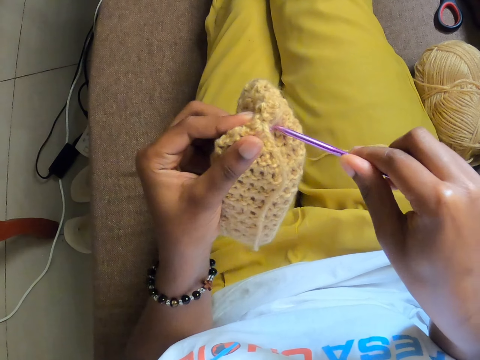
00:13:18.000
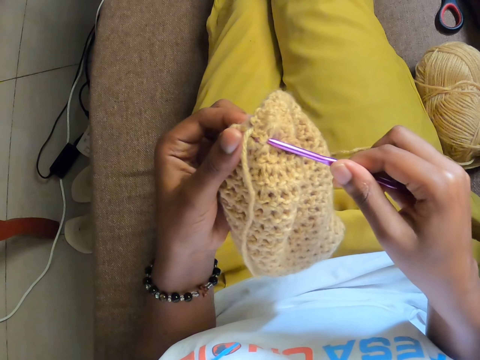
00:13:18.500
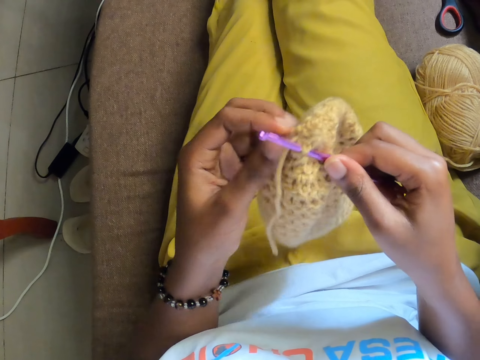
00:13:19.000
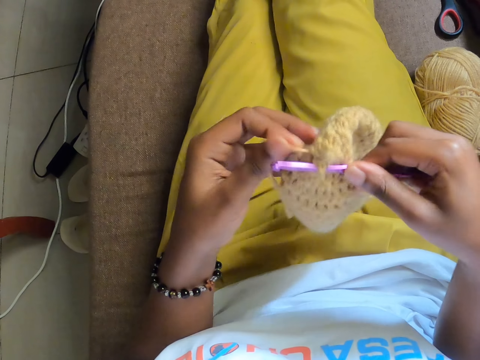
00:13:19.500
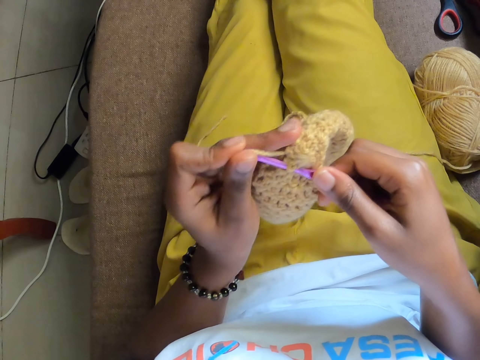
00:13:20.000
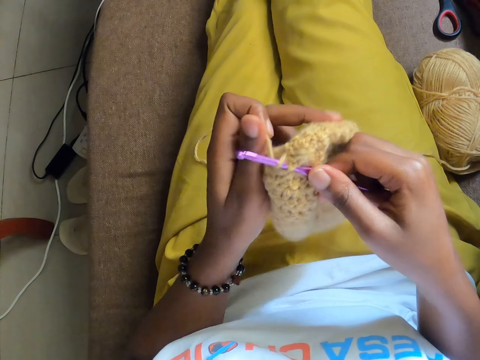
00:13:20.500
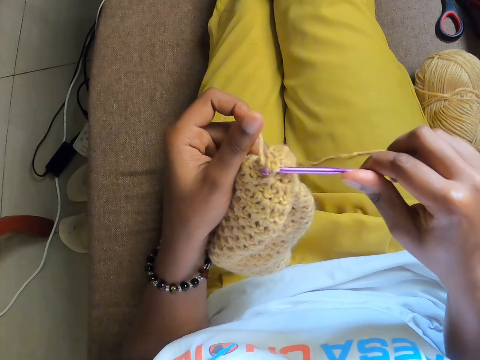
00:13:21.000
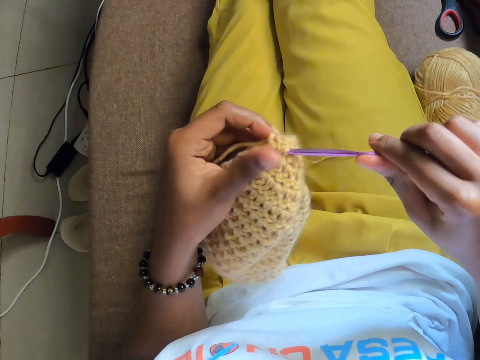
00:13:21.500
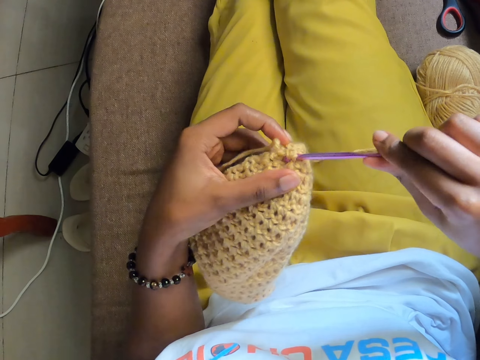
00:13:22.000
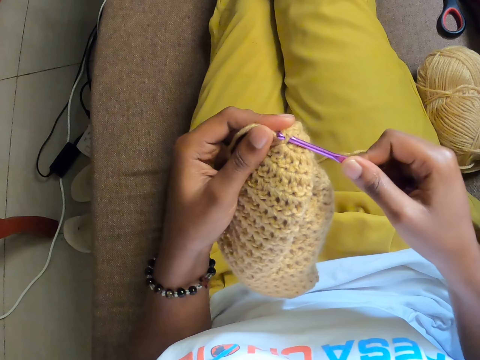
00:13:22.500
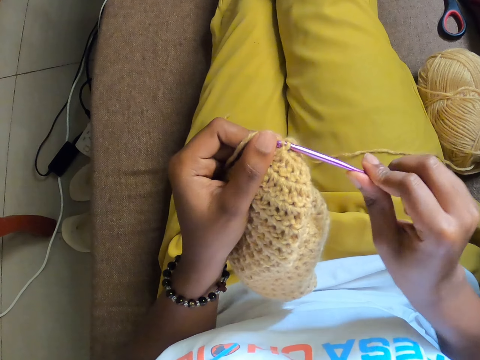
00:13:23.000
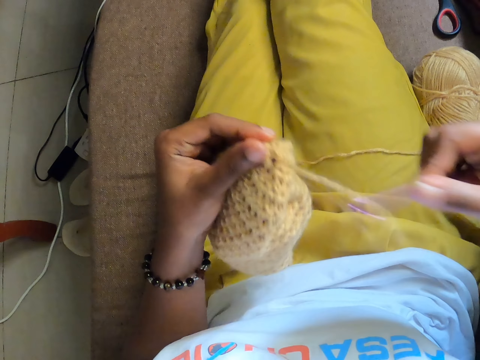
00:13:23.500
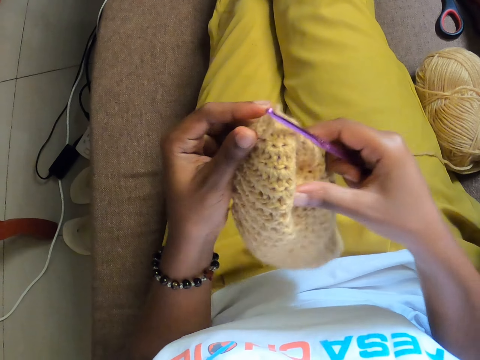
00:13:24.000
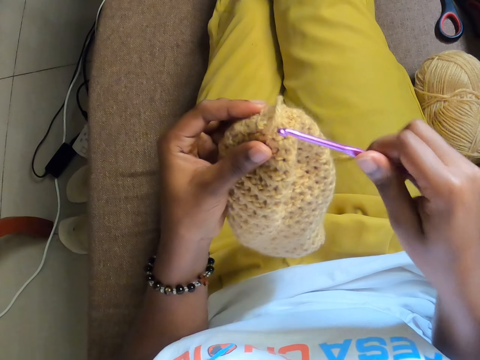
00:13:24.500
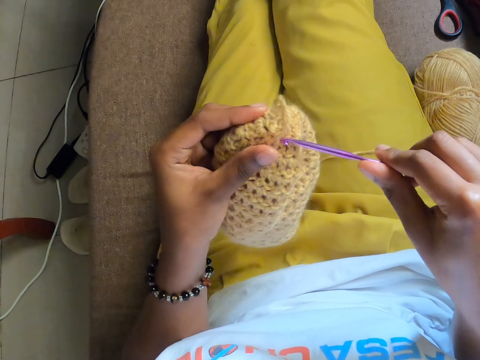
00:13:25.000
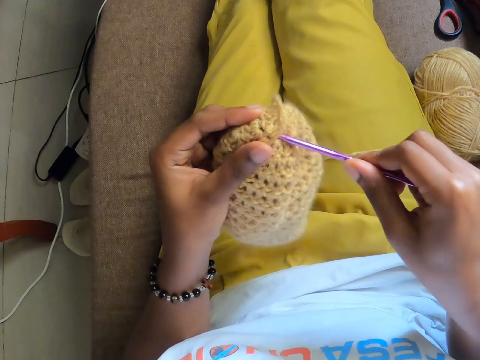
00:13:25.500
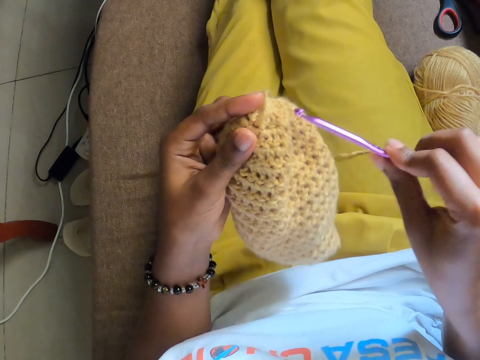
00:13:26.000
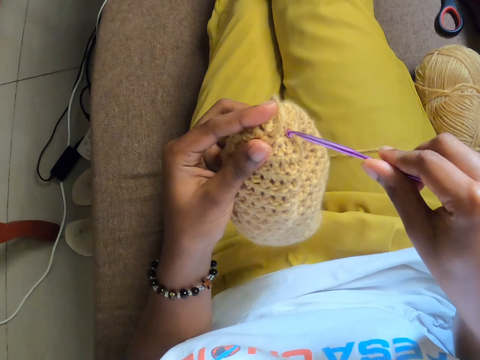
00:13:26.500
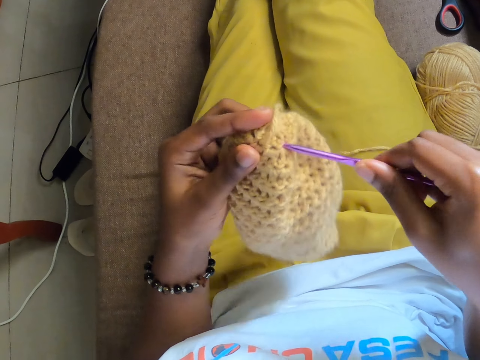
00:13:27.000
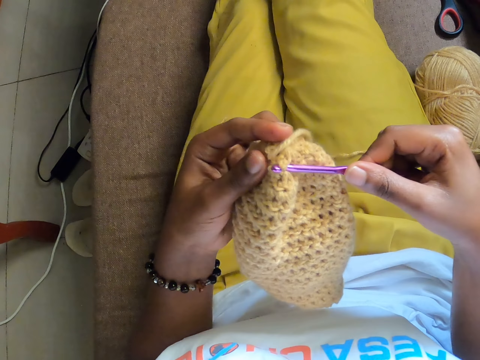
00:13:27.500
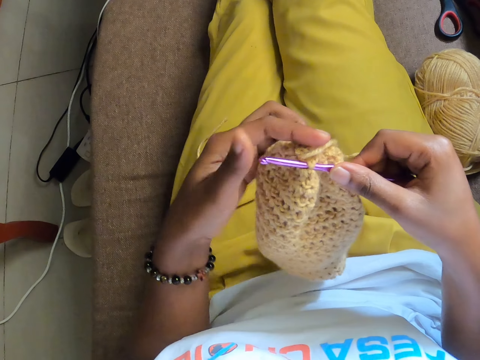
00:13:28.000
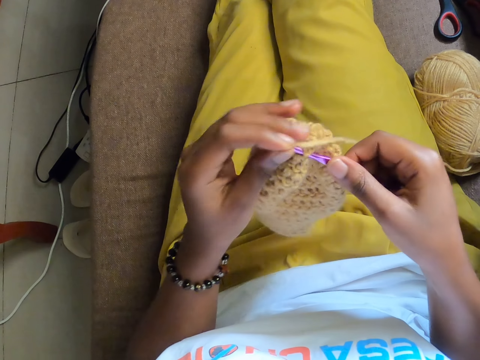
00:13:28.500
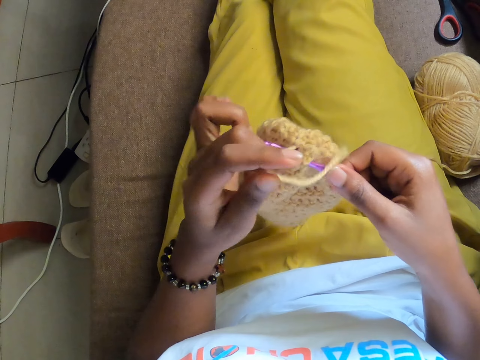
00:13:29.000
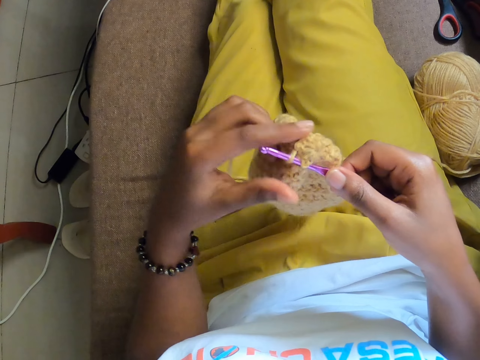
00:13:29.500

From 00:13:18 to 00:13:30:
The camera wearer crochets the yarn in her left hand with the crochet hook in her right hand. She holds the yarn in both hands. She holds the yarn in her left hand. She crochets the yarn in her left hand with the crochet hook in her right hand.

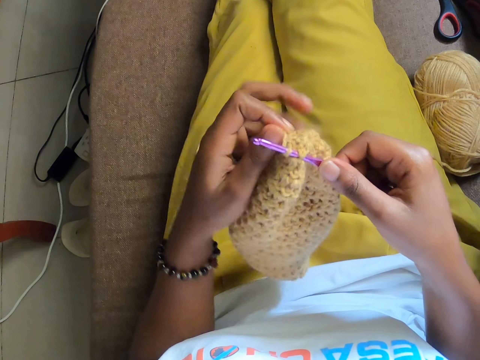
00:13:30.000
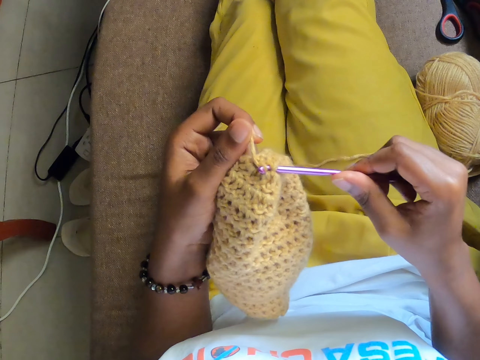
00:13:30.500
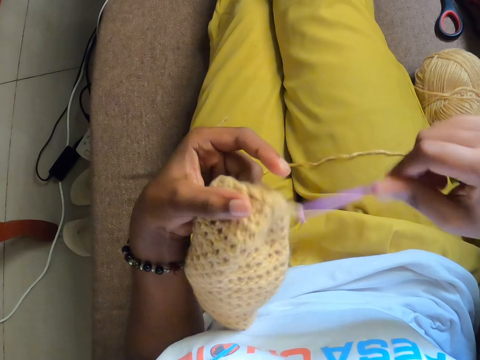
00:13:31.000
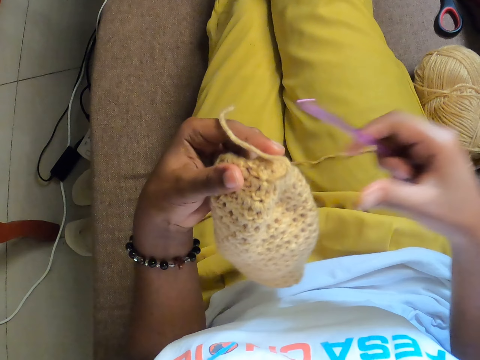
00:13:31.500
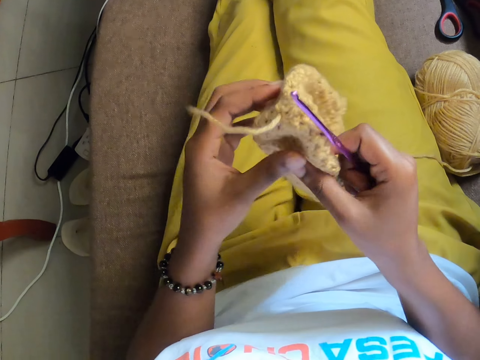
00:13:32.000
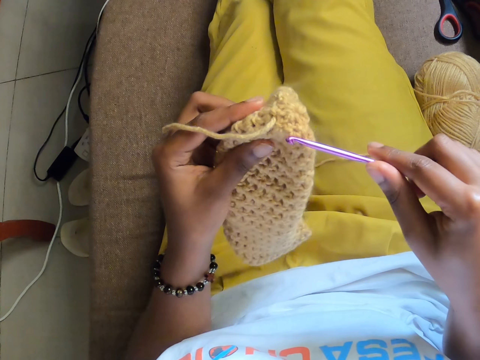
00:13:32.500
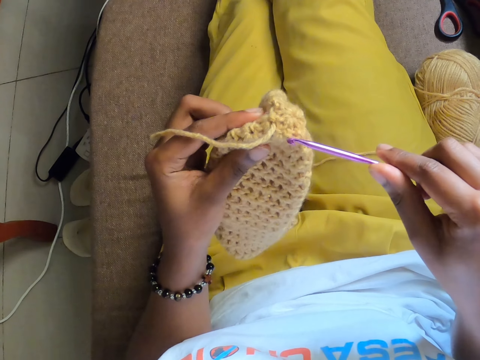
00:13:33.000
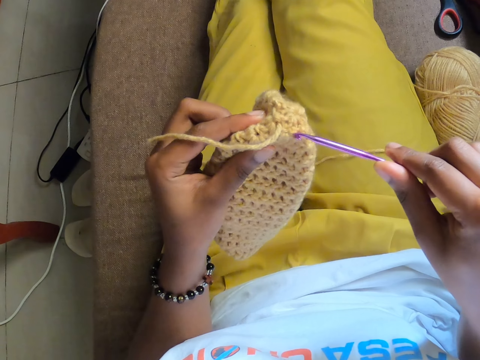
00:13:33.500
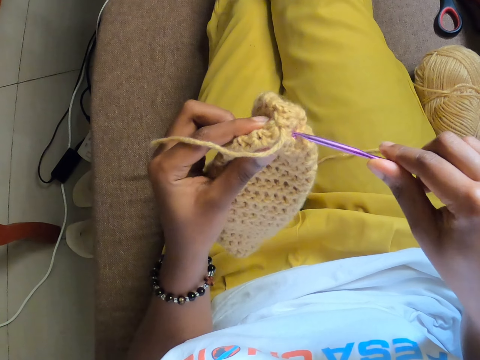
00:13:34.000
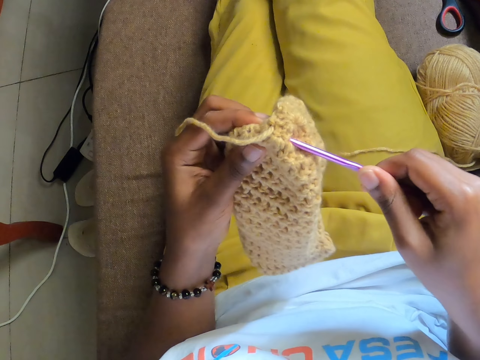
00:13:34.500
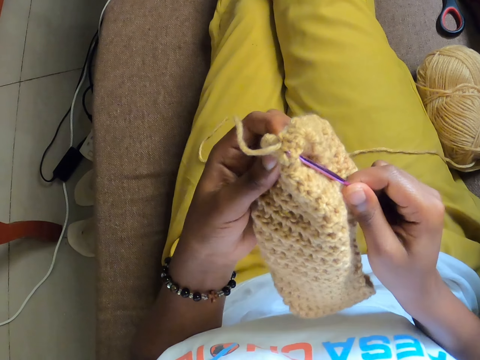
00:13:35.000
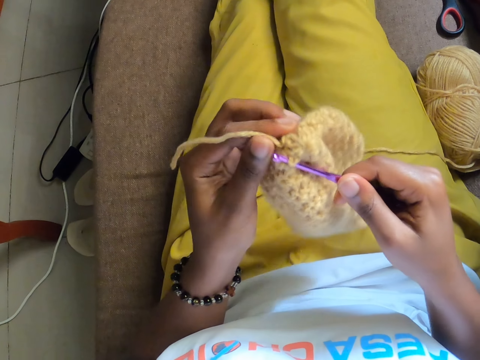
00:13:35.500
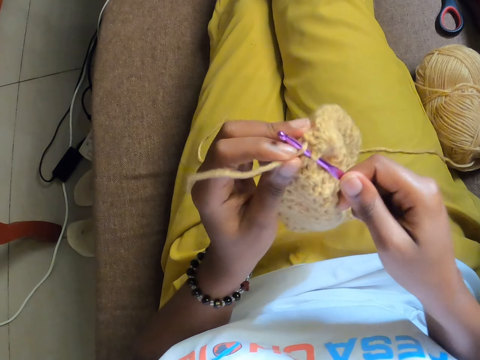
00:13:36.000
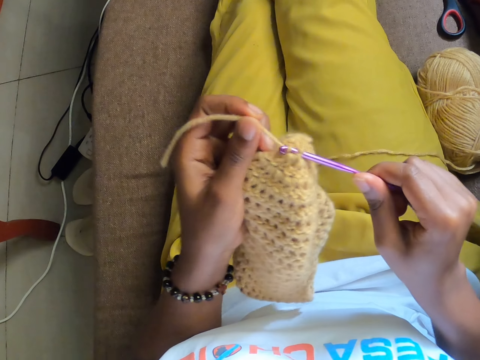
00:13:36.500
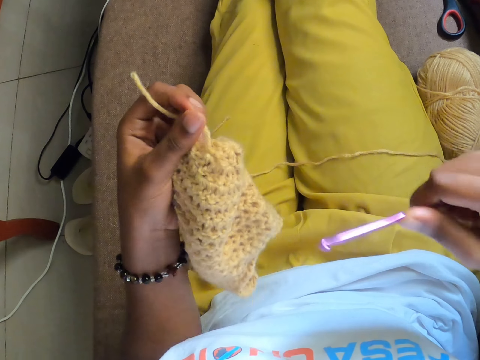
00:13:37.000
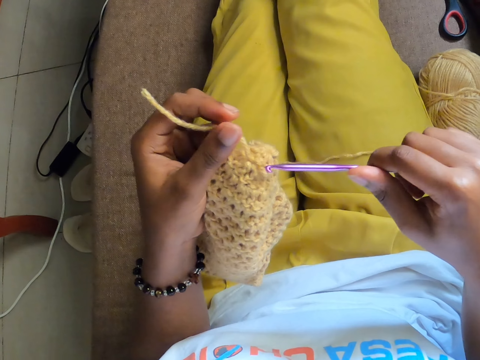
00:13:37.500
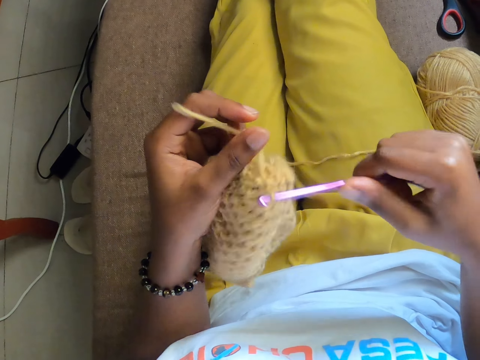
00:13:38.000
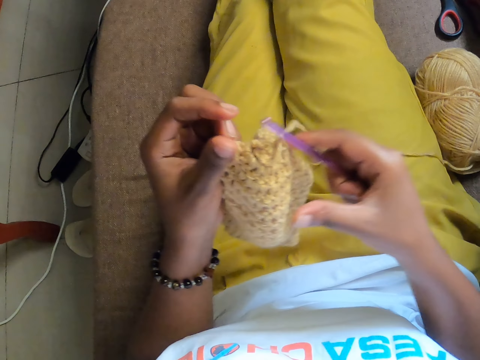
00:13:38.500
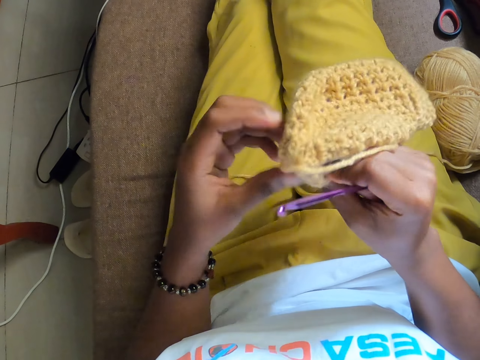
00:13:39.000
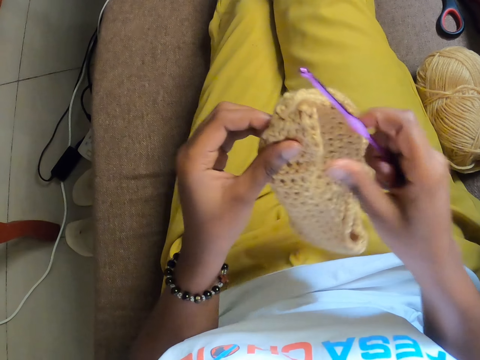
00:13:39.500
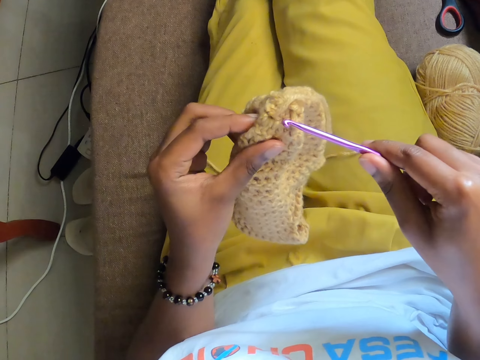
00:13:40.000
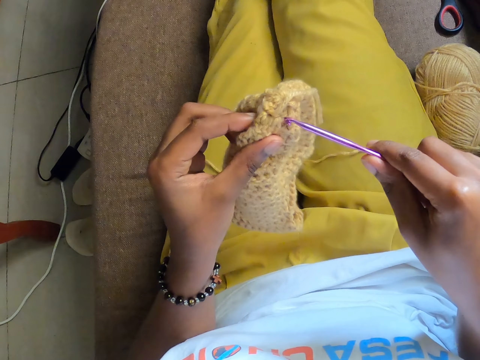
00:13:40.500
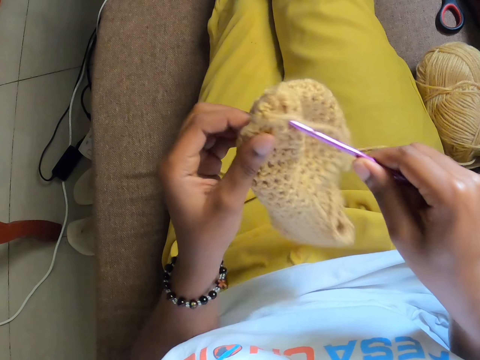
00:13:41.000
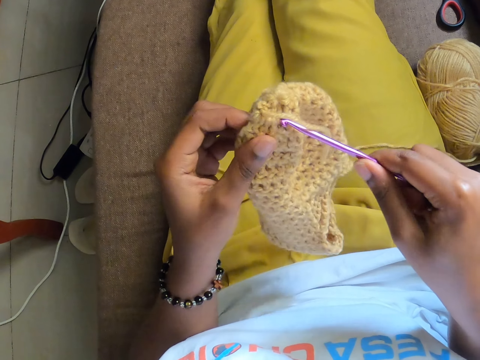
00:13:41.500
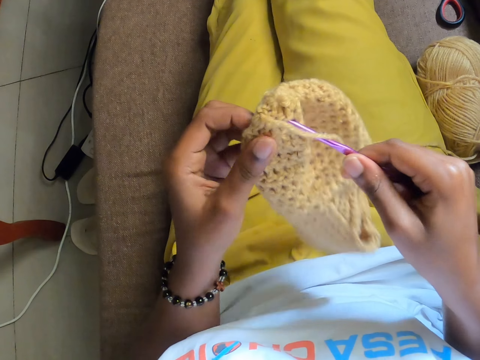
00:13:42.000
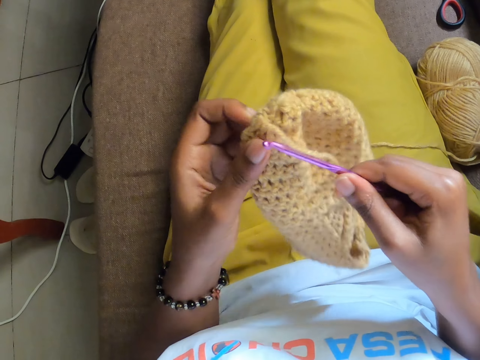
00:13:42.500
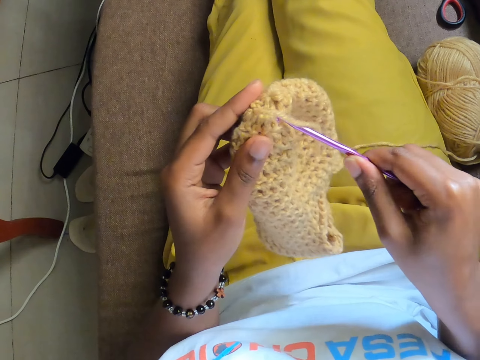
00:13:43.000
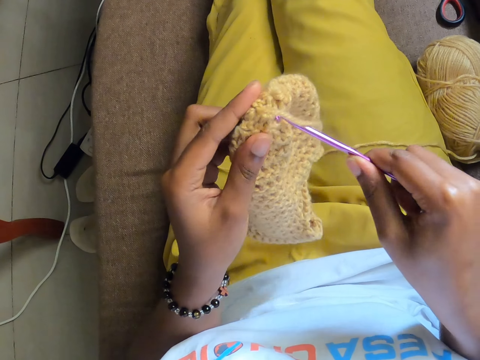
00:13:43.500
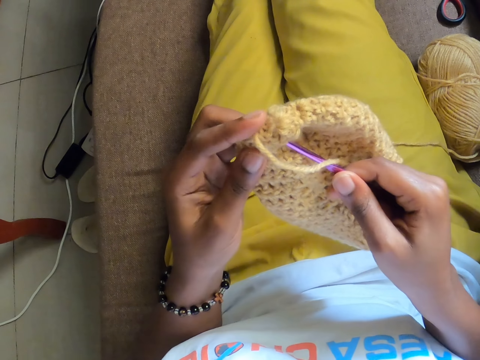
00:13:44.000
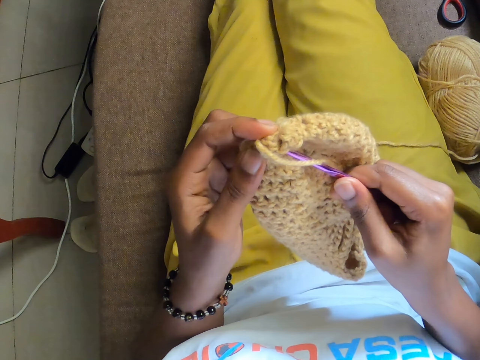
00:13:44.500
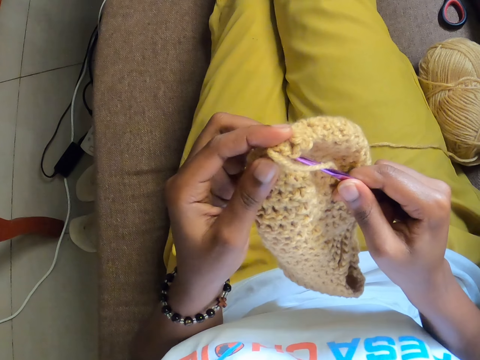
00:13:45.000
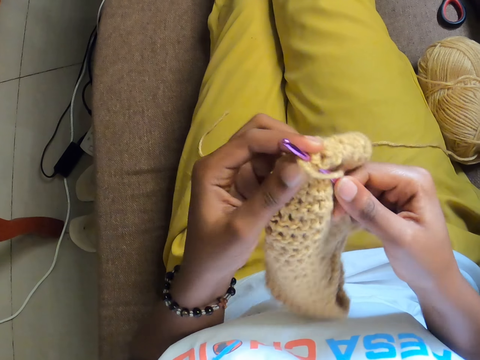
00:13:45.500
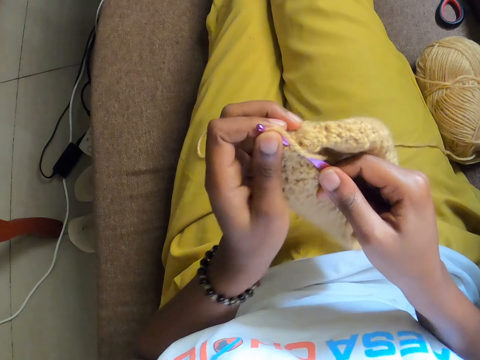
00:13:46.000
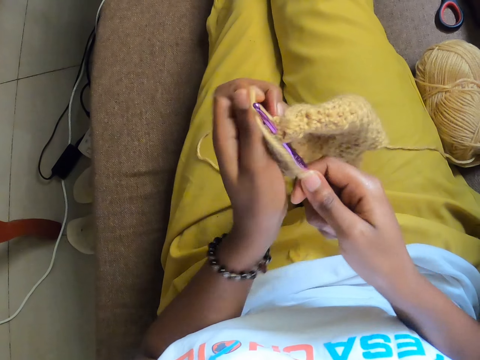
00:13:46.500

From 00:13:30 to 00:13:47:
The camera wearer holds the yarn in both hands. She holds the yarn in her left hand. She crochets the yarn in her left hand with the crochet hook in her right hand. She holds the yarn in both hands. She holds the yarn in her left hand. She crochets the yarn in her left hand with the crochet hook in her right hand.
